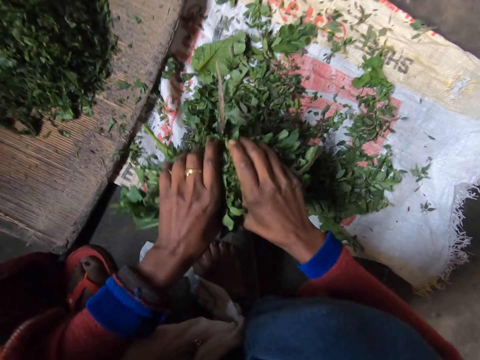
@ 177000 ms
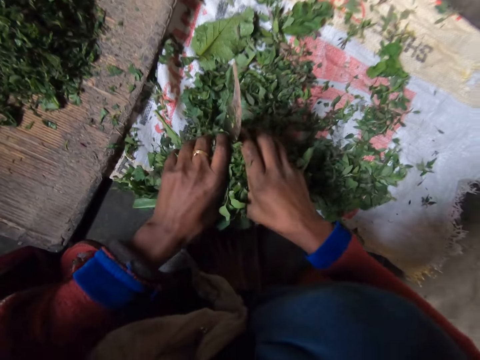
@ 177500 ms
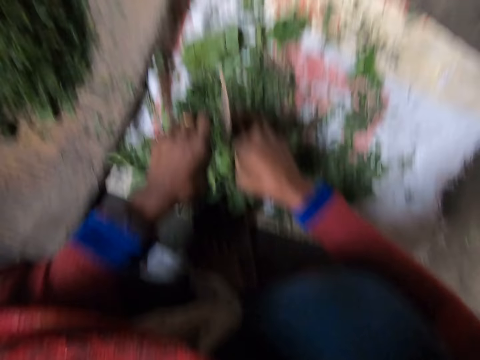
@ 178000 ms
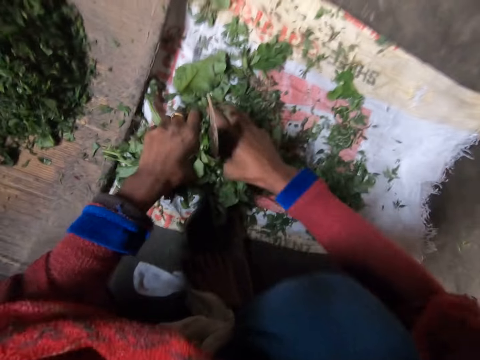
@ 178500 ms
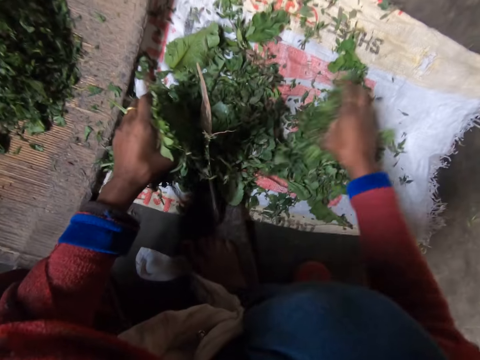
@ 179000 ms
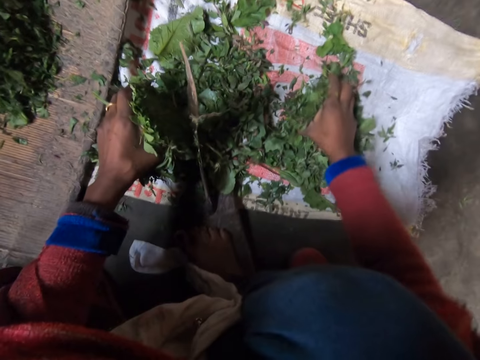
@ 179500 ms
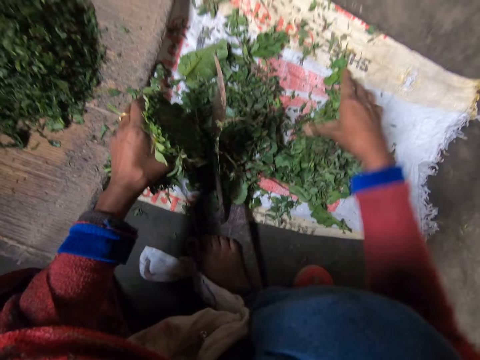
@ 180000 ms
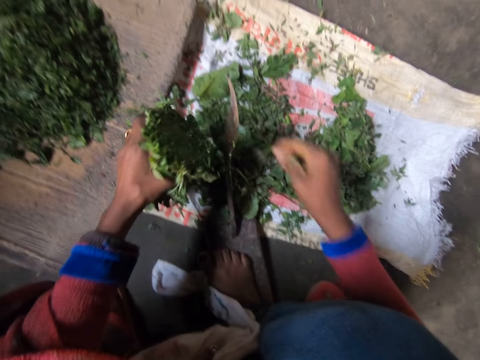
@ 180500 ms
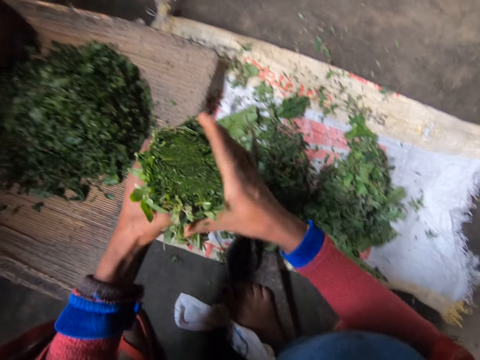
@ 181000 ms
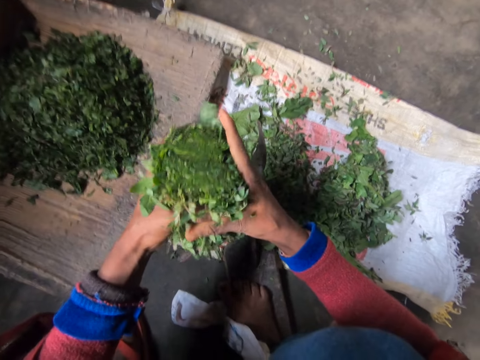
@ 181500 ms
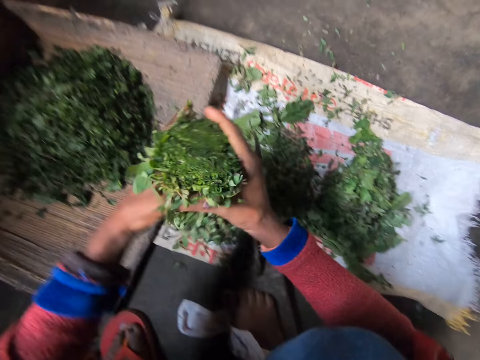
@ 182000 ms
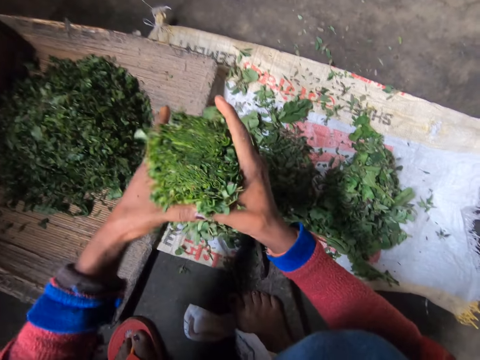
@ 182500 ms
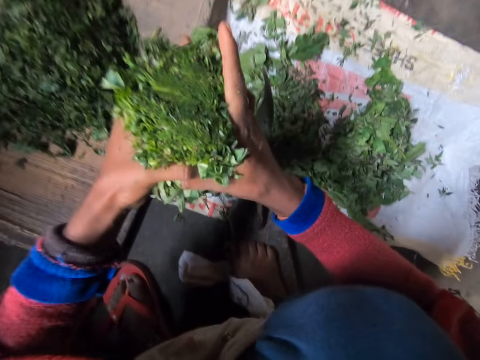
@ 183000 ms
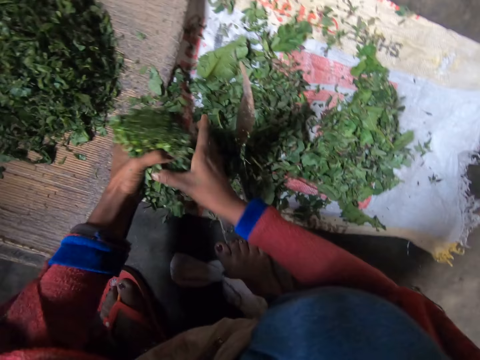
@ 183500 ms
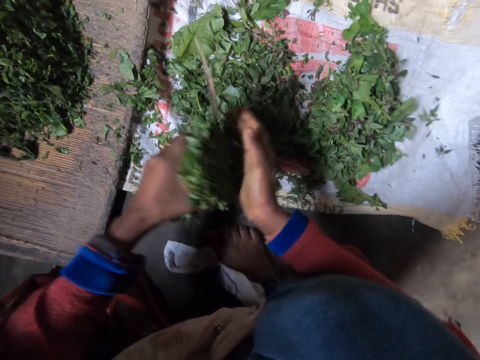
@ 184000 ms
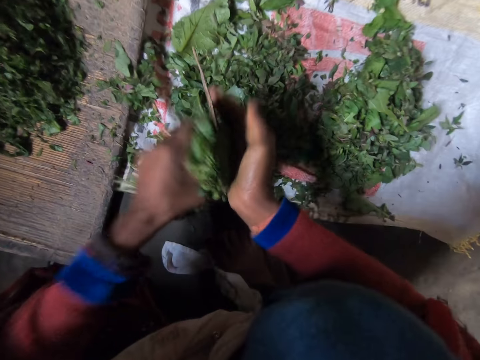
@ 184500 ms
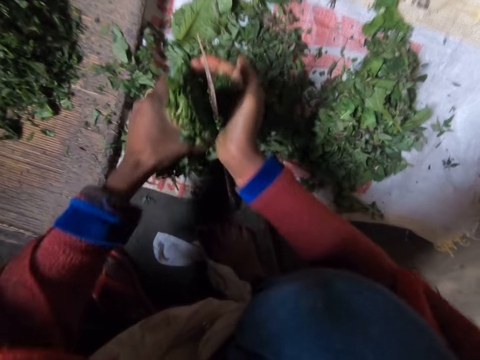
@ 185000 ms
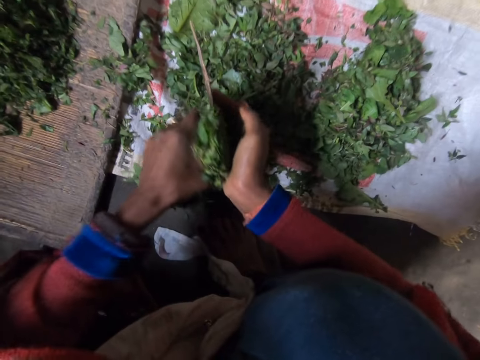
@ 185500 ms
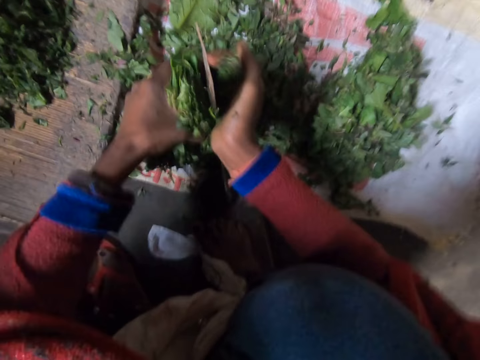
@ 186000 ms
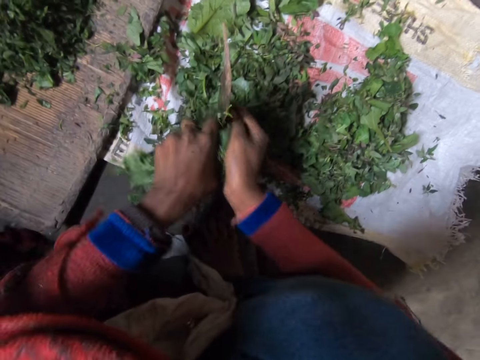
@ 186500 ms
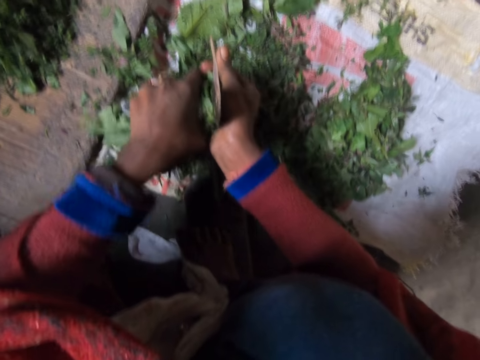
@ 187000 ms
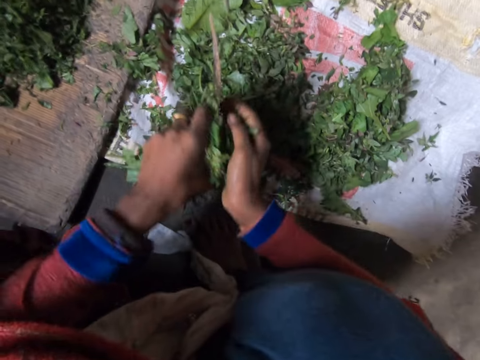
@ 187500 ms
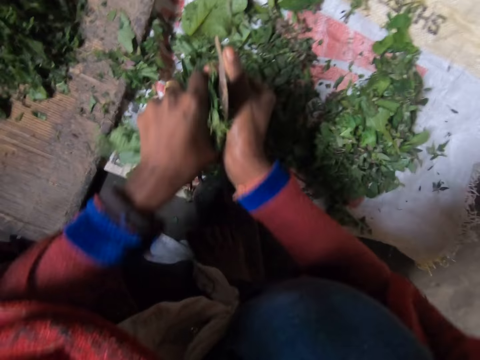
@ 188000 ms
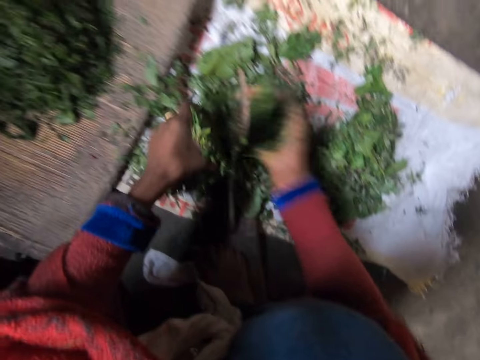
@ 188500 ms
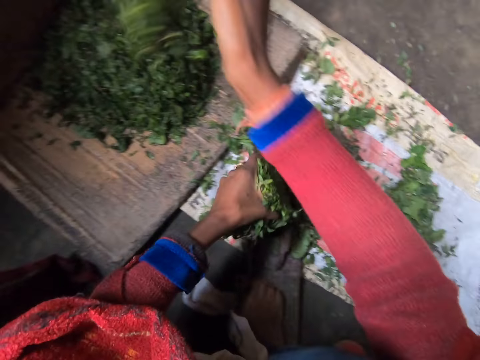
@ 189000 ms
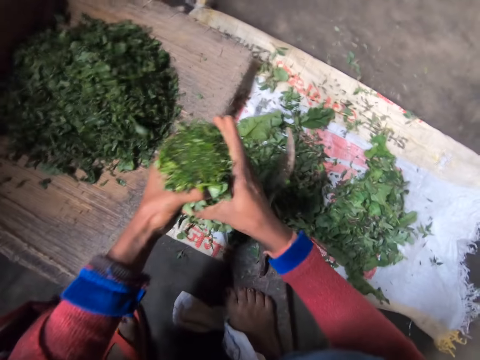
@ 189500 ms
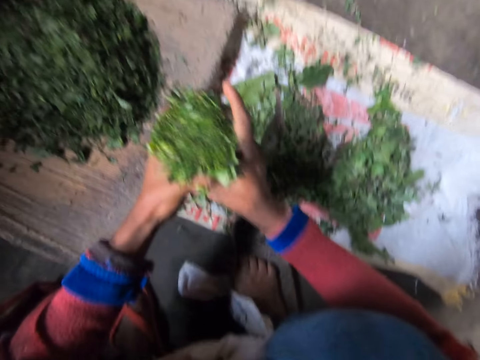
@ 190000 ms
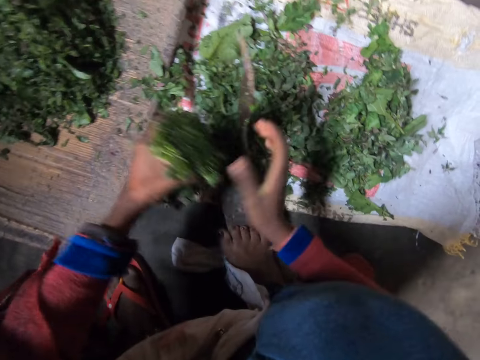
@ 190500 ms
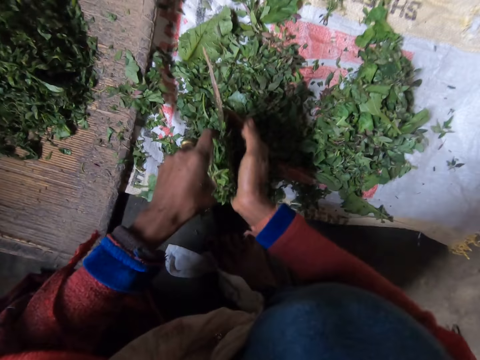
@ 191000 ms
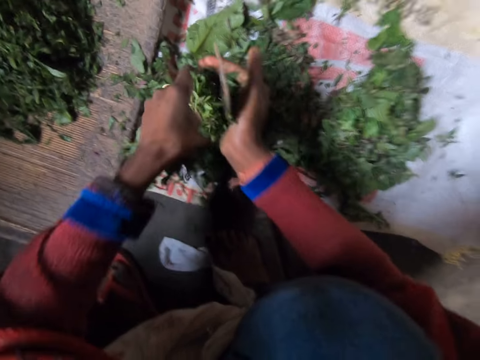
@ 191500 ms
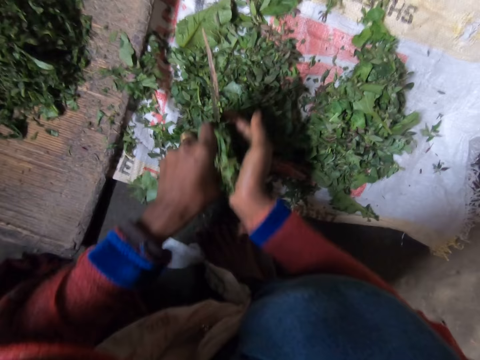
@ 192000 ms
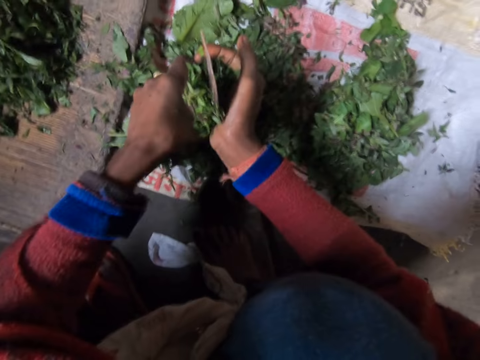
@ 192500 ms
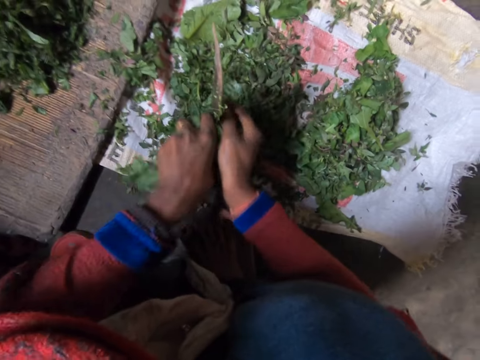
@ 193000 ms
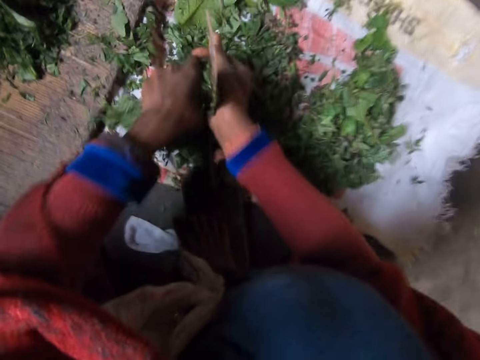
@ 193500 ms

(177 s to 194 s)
The camera wearer cuts the leaves or greens on the blade with a knife. They drop the leaves on the sack. They press the greens together. They shred the leaves on the blade with a knife, and throw the shredded leaves on the wooden board. They shred the leaves on the blade with a knife.

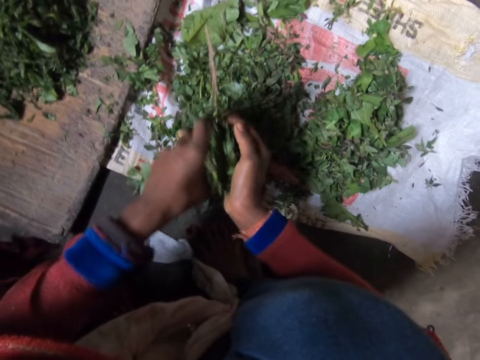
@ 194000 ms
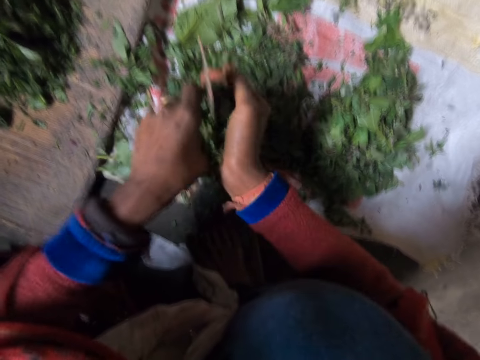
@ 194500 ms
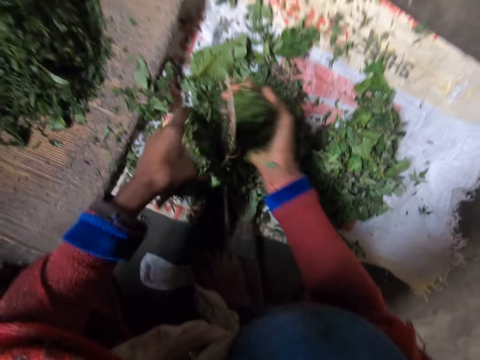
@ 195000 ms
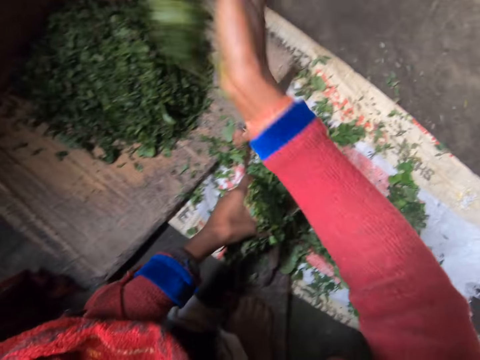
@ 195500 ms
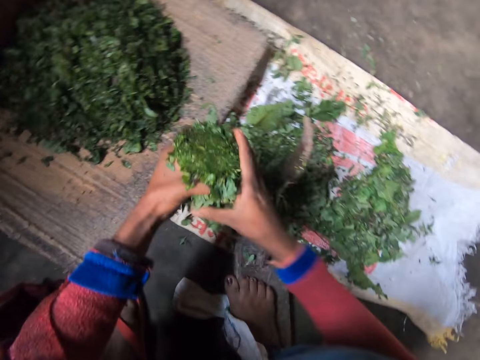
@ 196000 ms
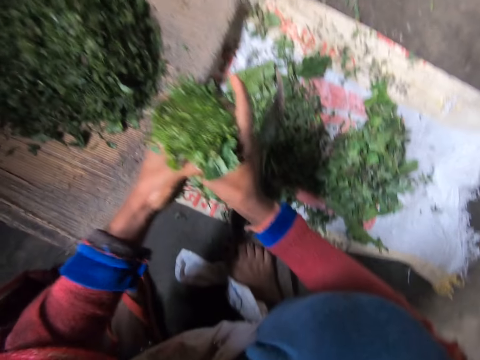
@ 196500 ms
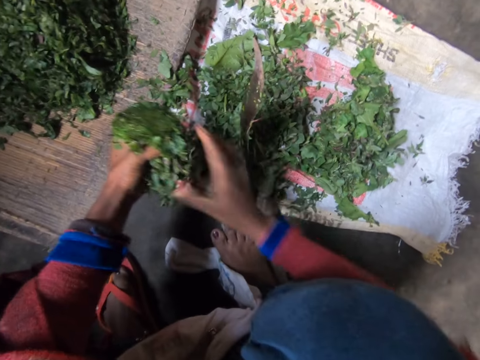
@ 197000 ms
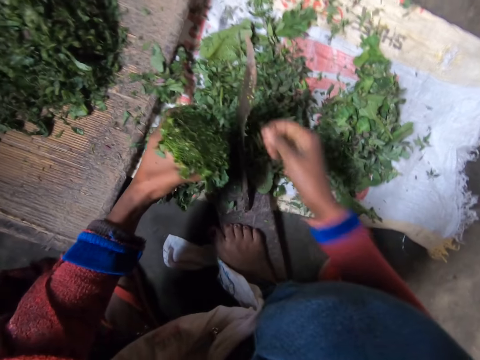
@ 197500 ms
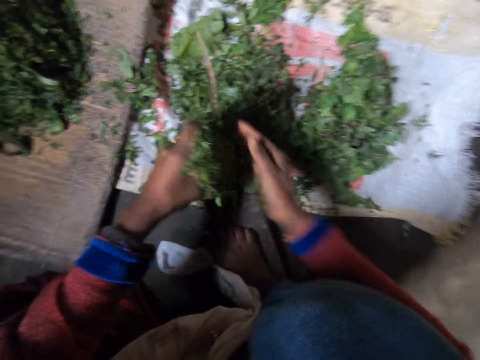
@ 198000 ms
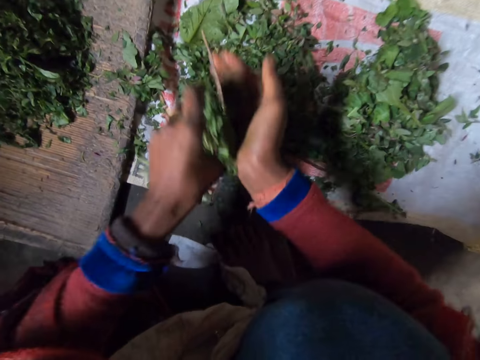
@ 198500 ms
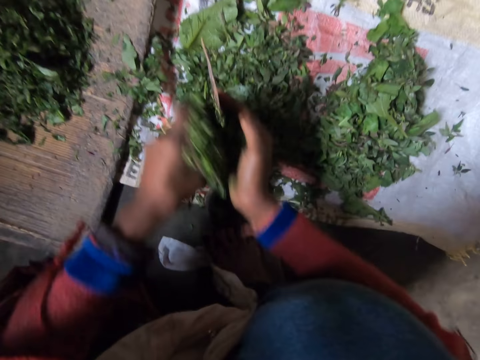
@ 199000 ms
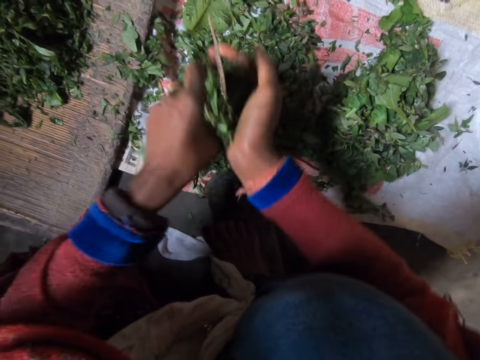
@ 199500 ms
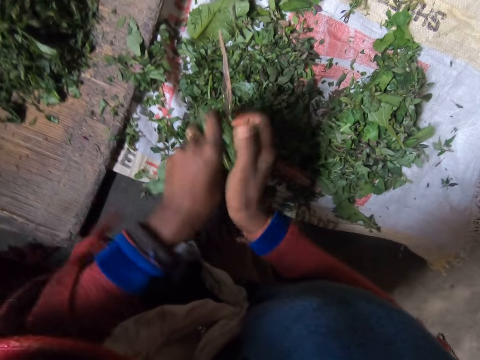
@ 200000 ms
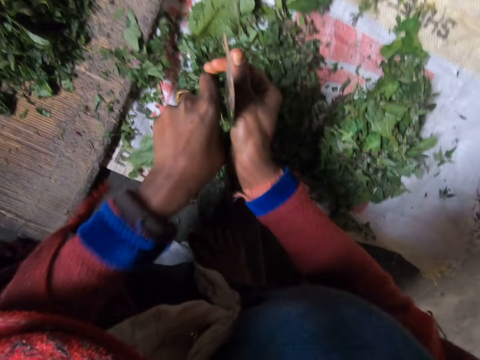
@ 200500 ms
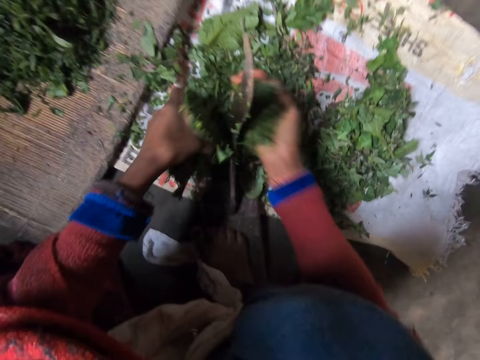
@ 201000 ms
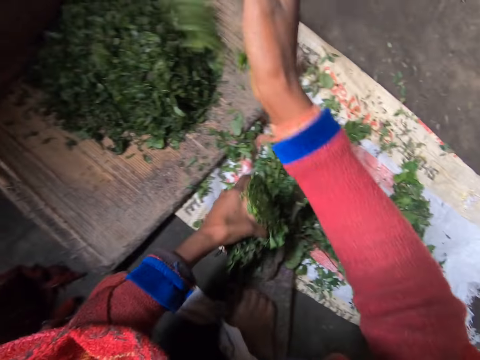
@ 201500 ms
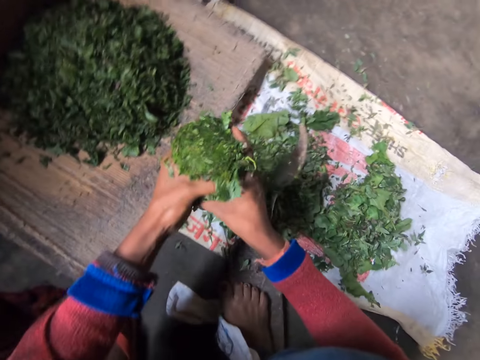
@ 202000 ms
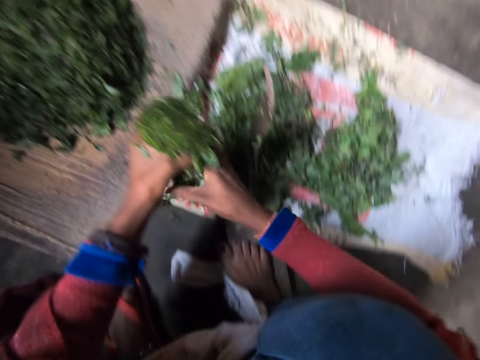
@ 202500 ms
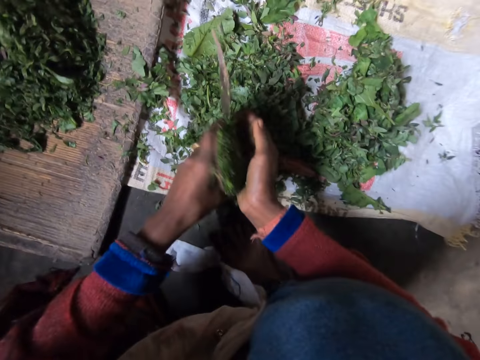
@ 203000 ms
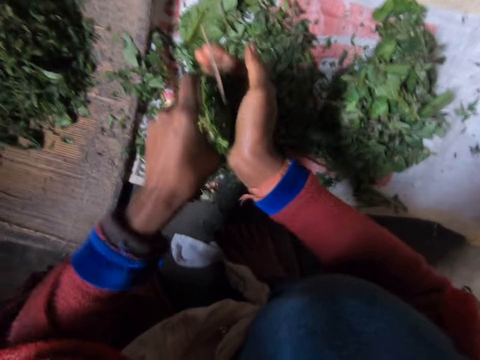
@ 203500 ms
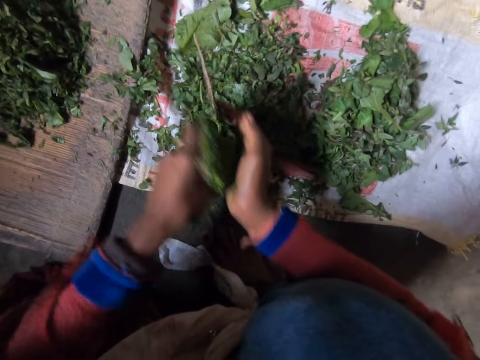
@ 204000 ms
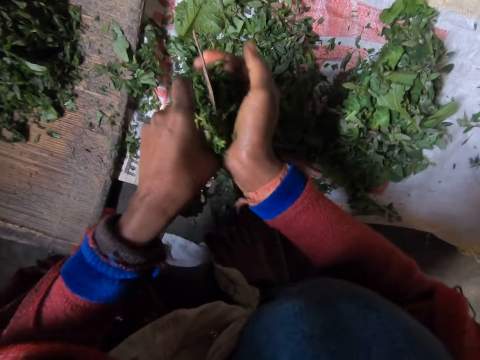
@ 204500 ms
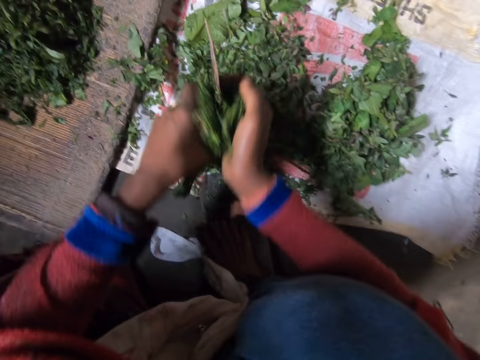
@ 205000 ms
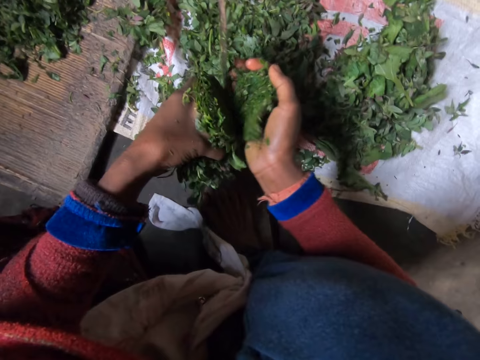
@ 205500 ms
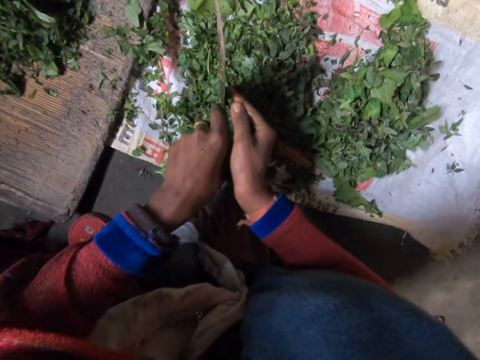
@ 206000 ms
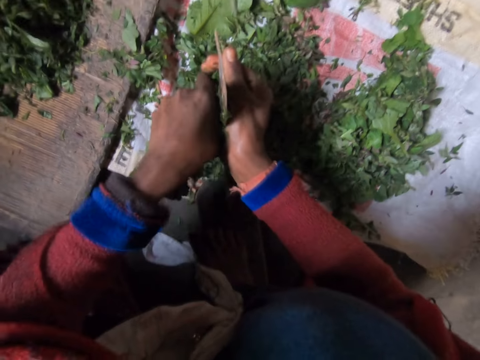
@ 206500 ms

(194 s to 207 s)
The camera wearer throws the shredded leaves on the wooden board. They remove a stalk from the blade. They shred the leaves on the blade with a knife, and throw the shredded leaves on the wooden board. They shred the leaves on the blade with a knife.
